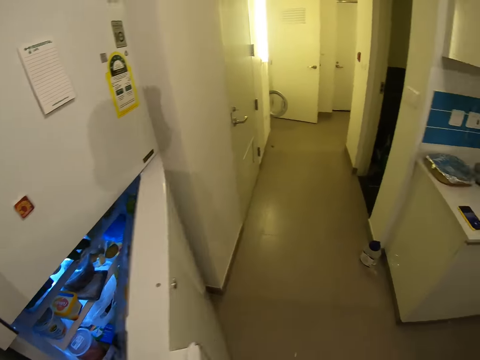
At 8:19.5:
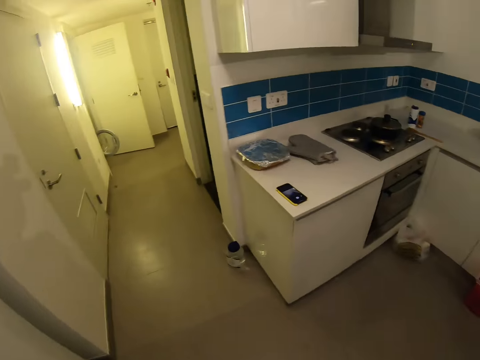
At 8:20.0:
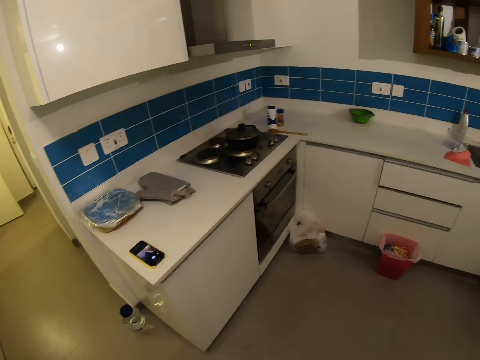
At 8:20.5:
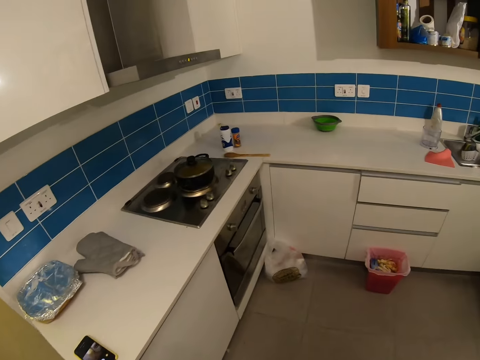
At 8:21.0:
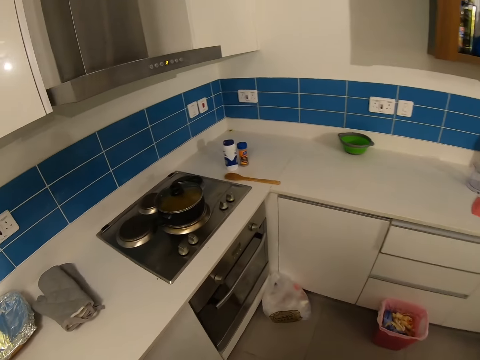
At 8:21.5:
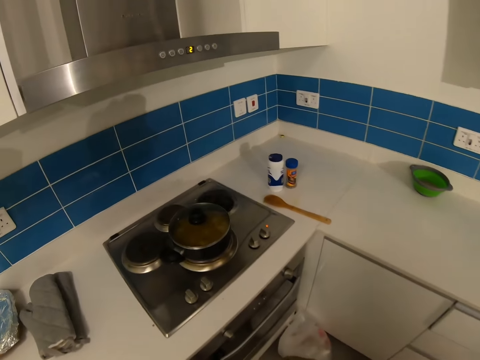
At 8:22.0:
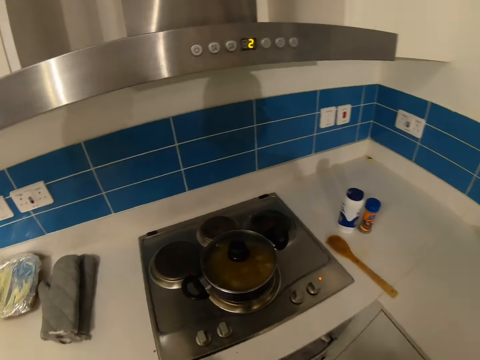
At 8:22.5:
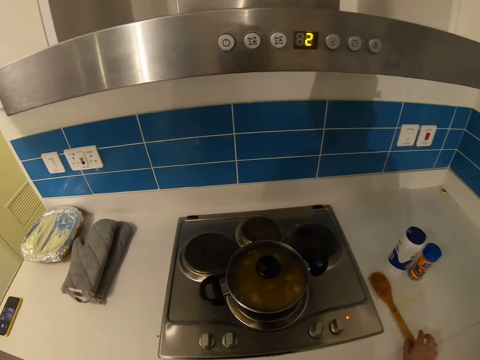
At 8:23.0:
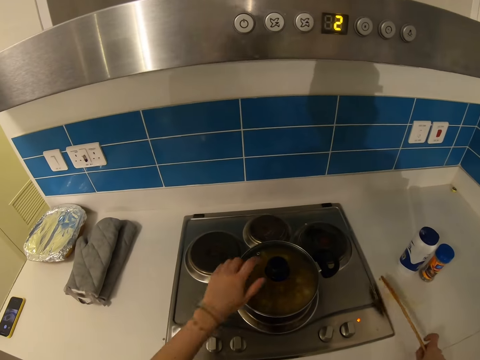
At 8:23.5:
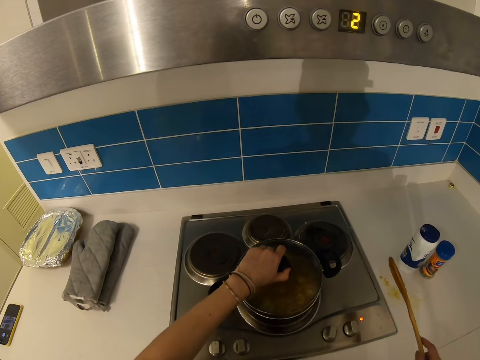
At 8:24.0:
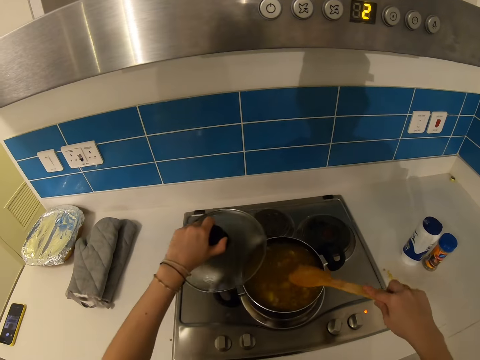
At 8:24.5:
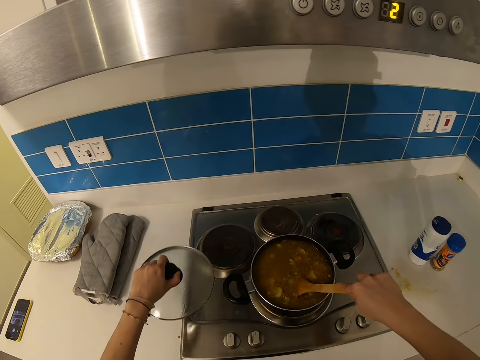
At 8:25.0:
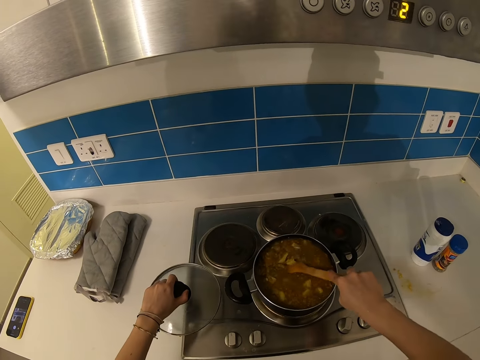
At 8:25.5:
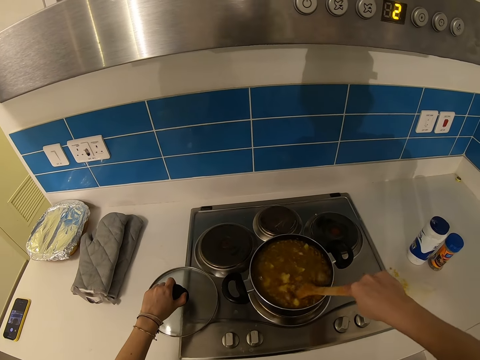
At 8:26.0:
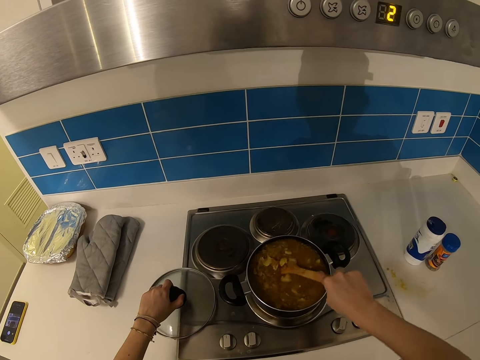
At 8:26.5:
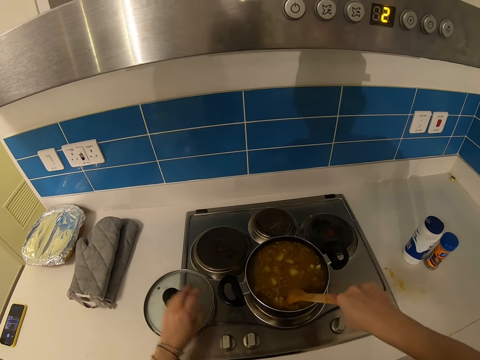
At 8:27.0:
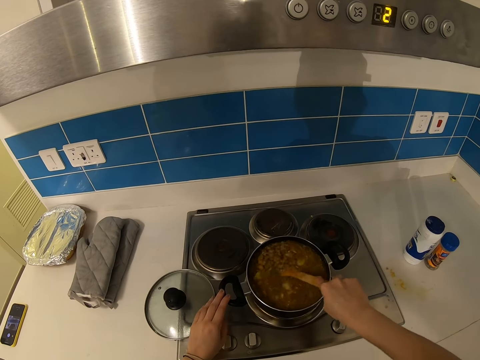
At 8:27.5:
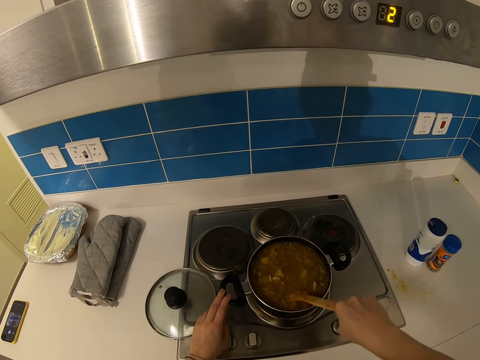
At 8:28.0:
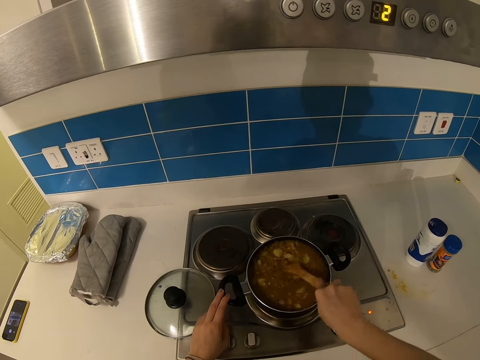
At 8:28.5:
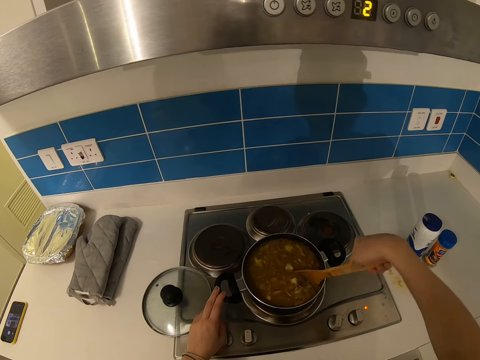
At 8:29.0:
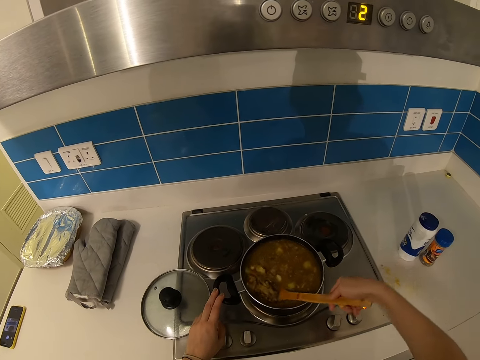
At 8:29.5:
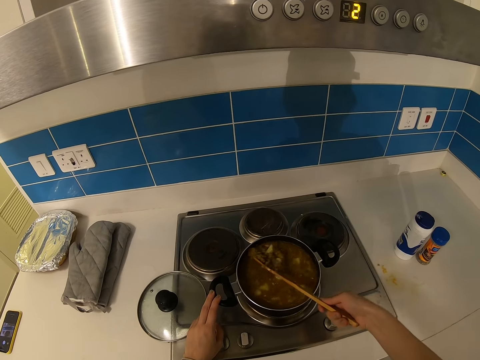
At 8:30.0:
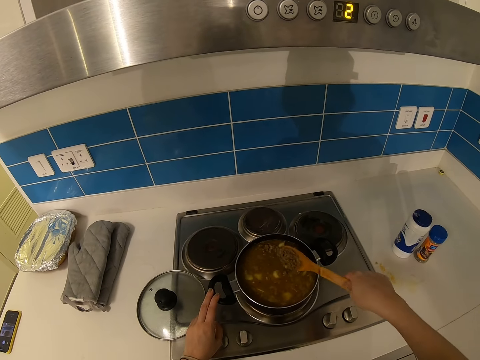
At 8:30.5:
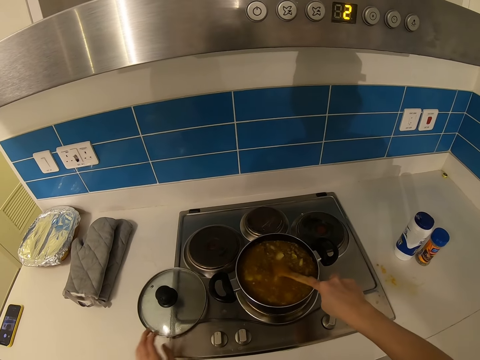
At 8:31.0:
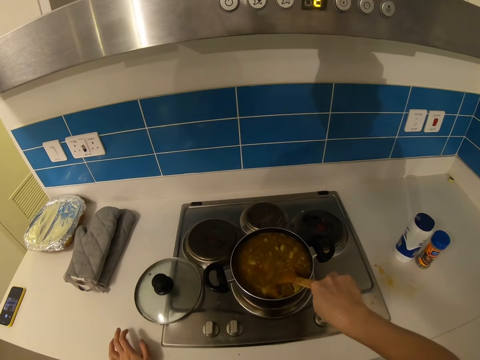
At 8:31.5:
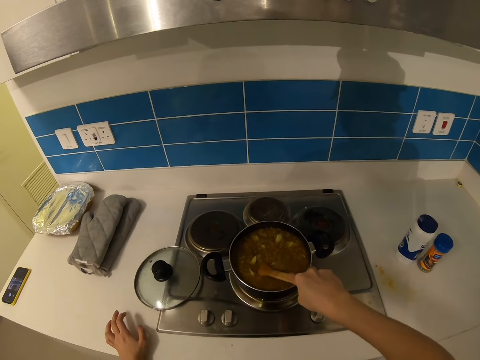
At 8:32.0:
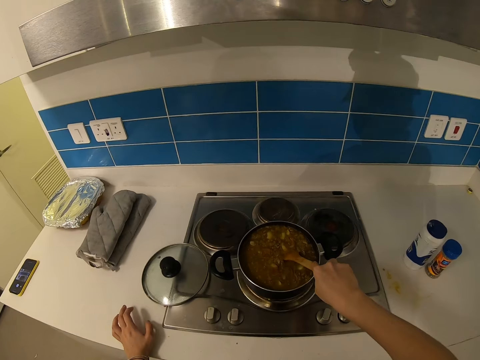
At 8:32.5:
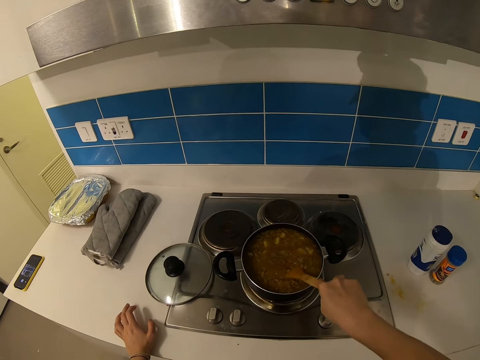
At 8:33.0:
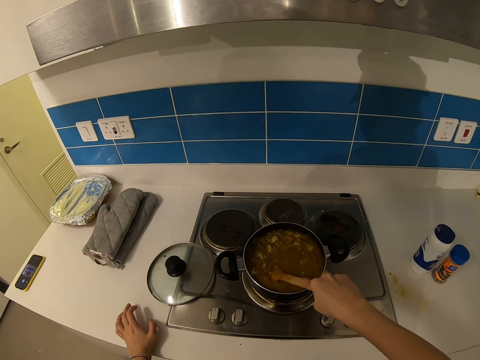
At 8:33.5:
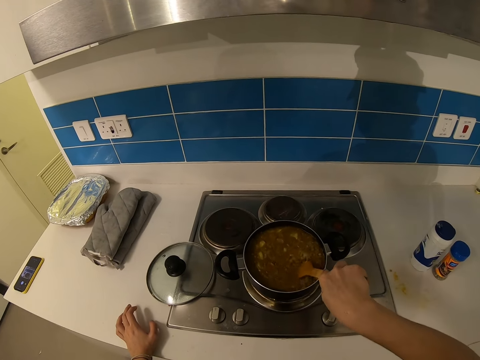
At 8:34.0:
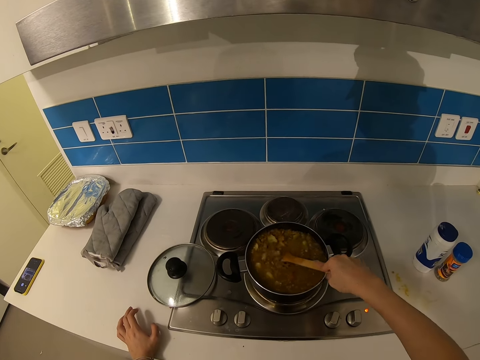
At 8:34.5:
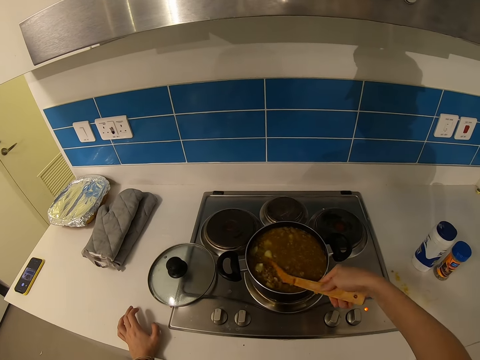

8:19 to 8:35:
The camera wearer closes the fridge door and walks to the cooking counter. He picks the wooden spatula. He lifts the saucepan lid from the saucepan. He stirs the food with the wooden spatula. He puts the saucepan lid on the cooker. He rests his left hand on the counter top.

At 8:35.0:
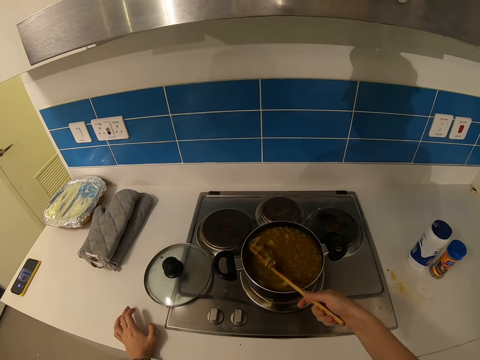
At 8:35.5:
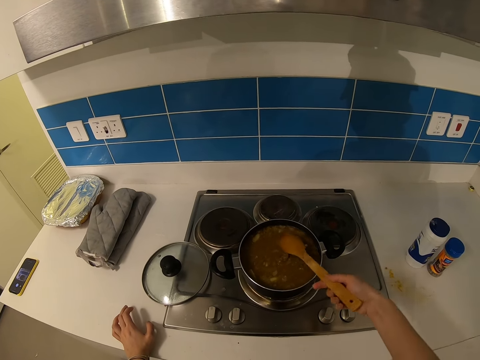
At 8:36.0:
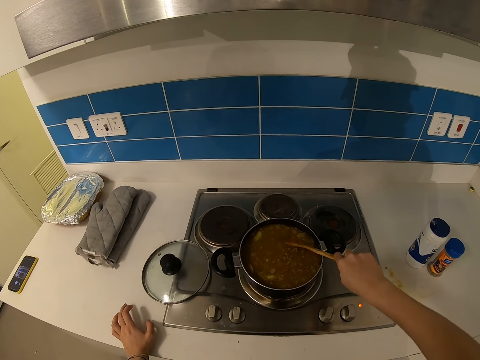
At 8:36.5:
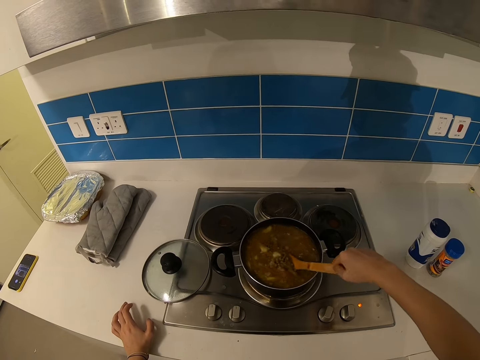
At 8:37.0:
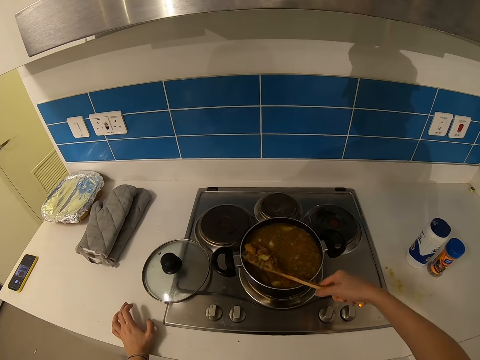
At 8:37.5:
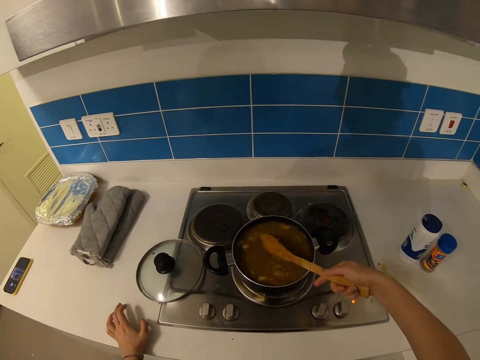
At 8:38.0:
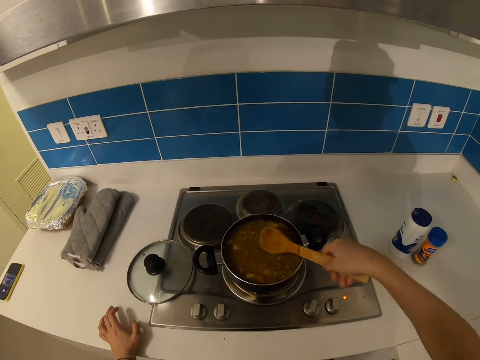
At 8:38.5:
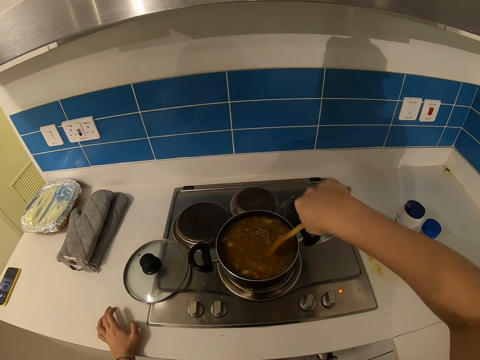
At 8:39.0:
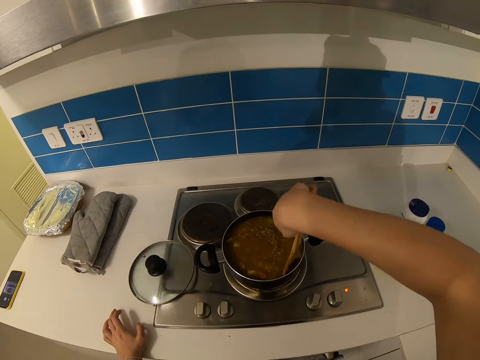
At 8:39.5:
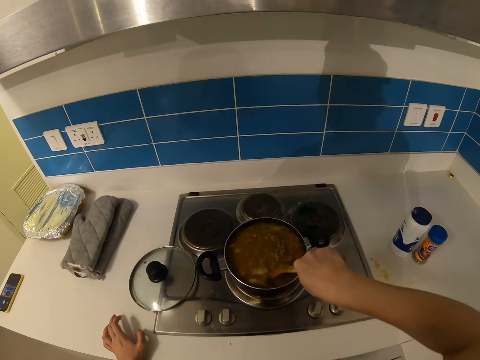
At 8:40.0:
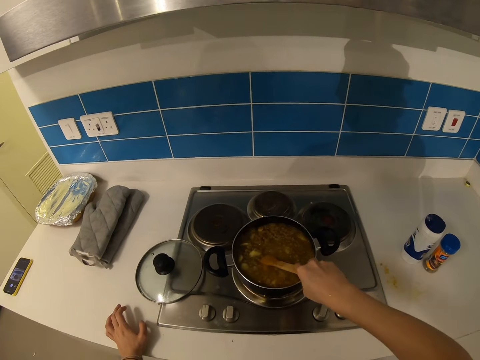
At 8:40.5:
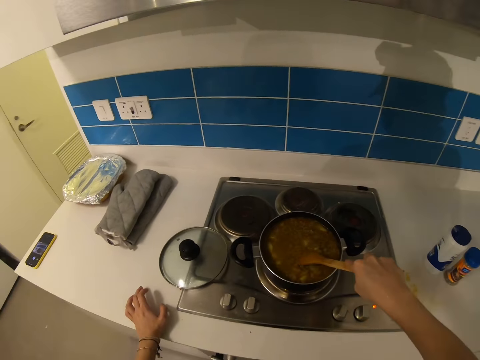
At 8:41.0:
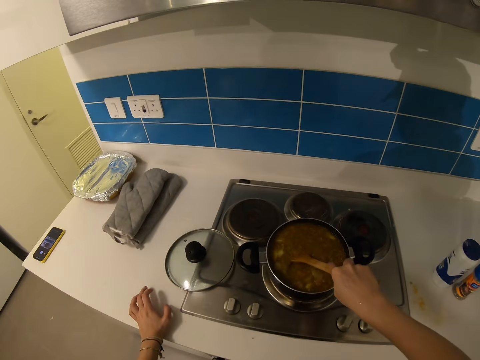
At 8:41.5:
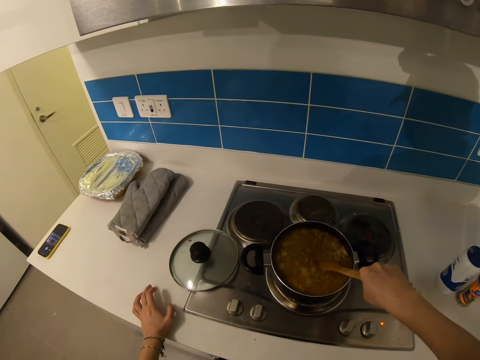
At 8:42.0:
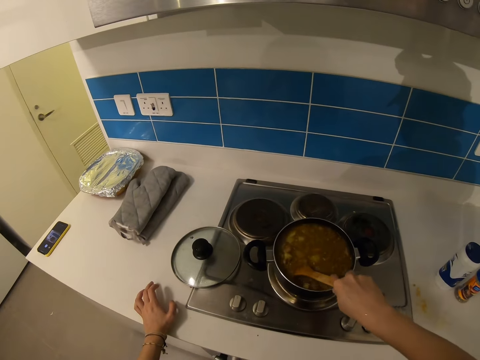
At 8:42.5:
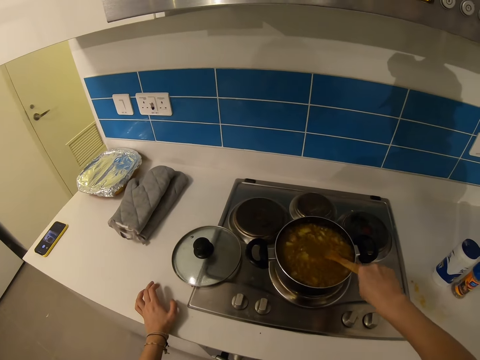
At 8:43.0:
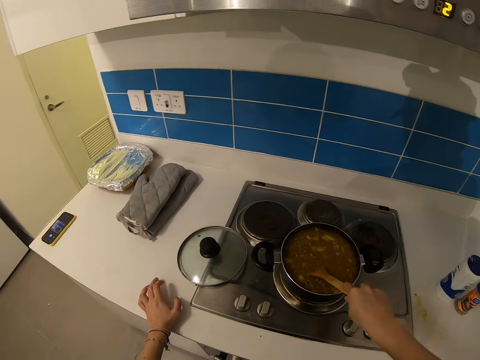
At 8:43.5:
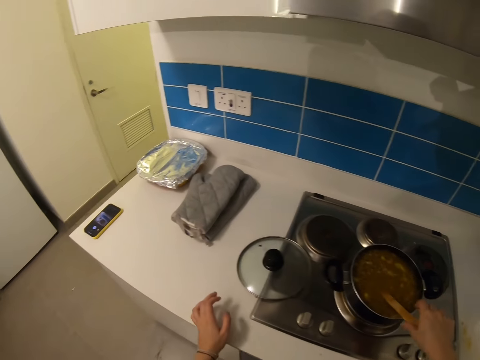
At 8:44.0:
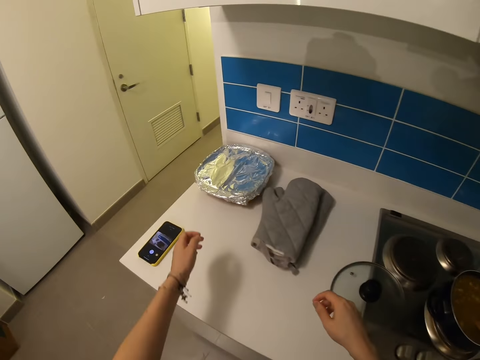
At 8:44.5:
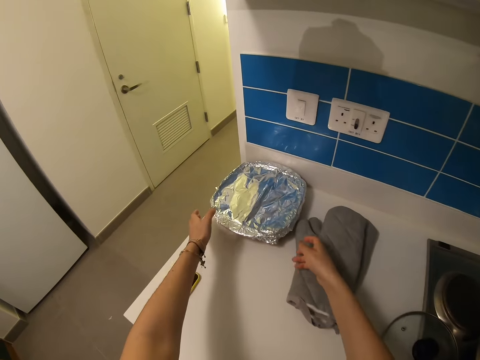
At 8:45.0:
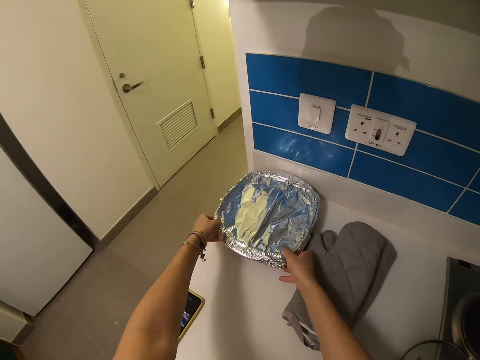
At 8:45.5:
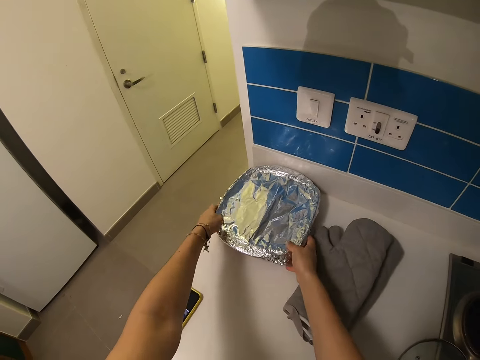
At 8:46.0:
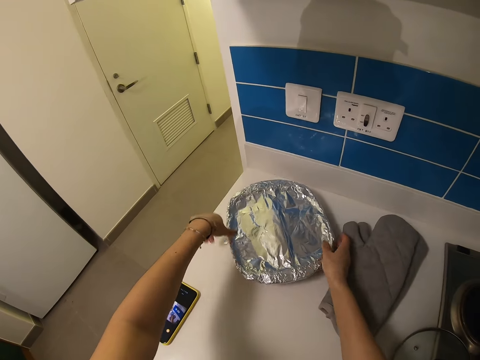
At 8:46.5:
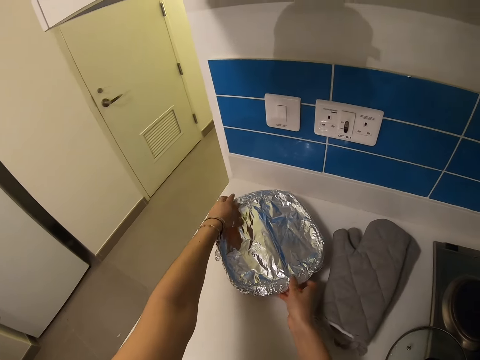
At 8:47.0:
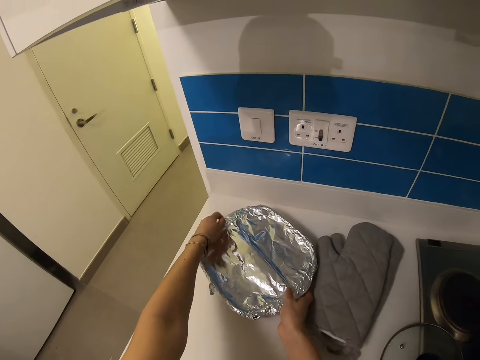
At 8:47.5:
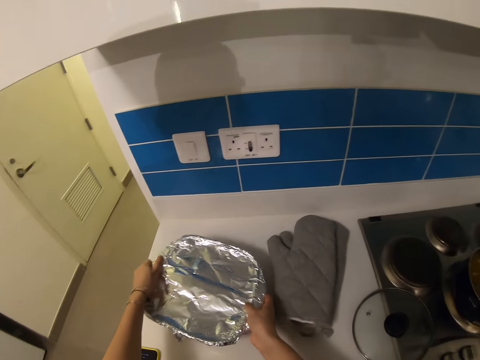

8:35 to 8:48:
The camera wearer picks up the tray covered with foil from the counter top.
